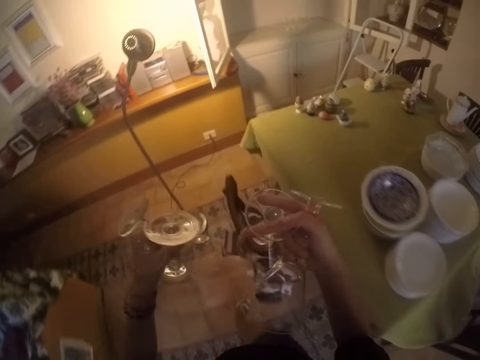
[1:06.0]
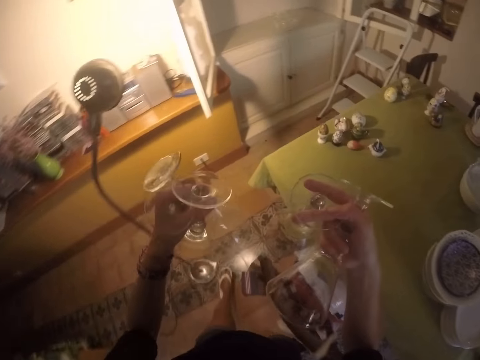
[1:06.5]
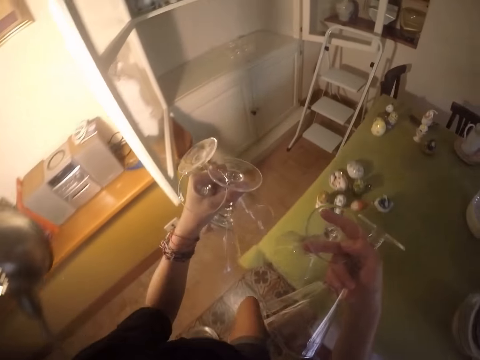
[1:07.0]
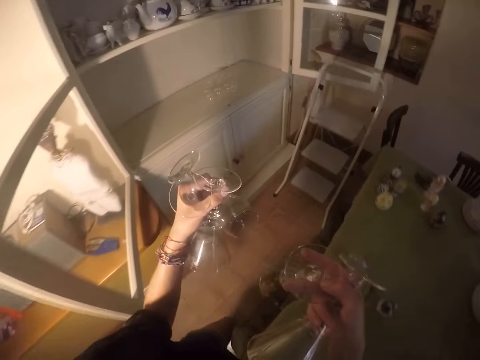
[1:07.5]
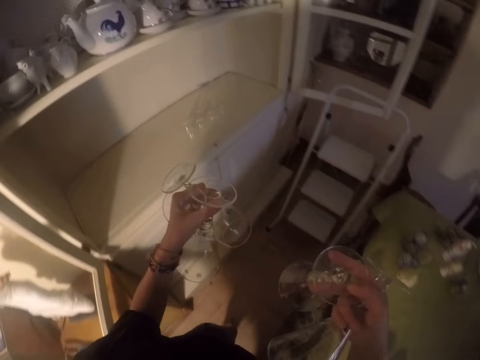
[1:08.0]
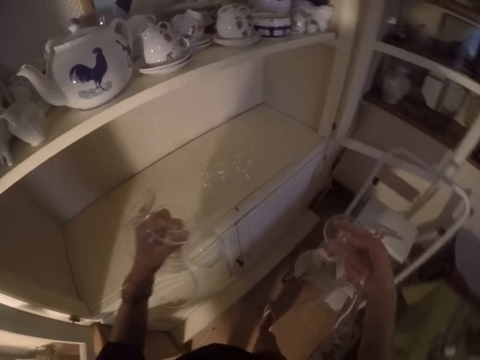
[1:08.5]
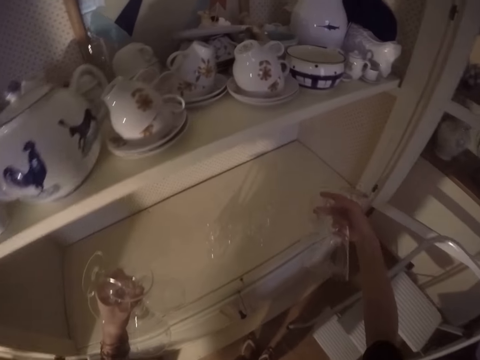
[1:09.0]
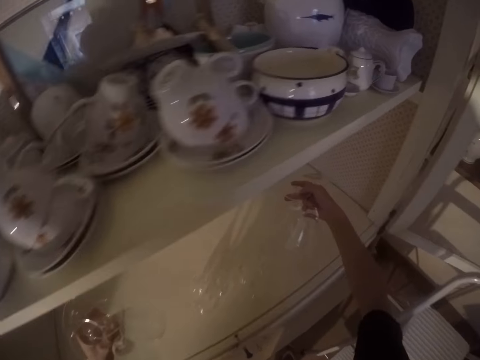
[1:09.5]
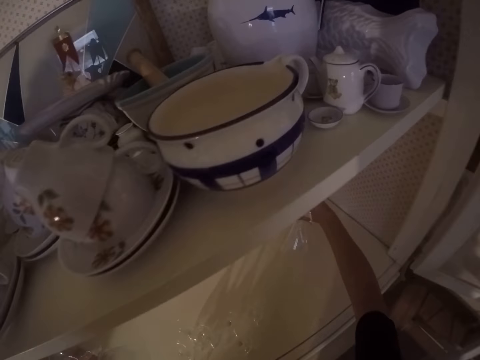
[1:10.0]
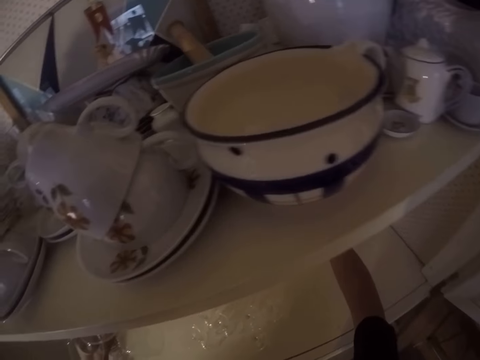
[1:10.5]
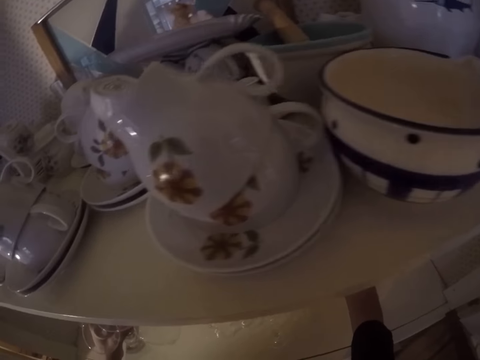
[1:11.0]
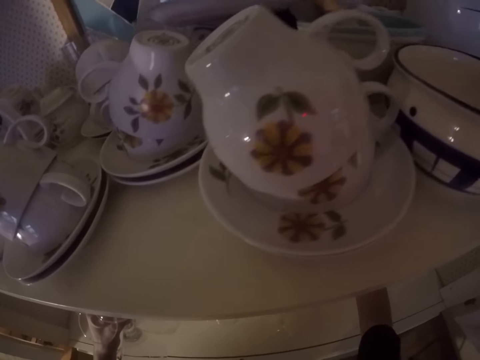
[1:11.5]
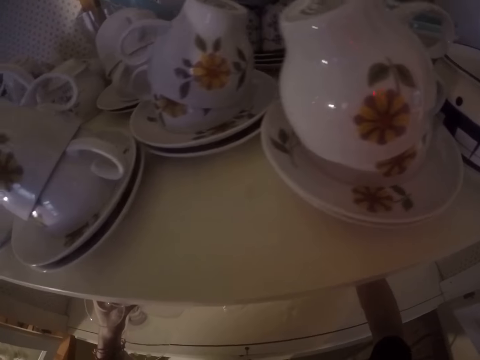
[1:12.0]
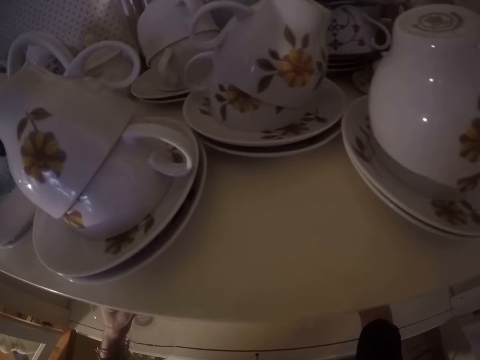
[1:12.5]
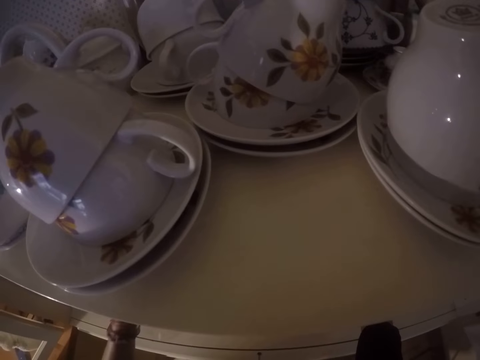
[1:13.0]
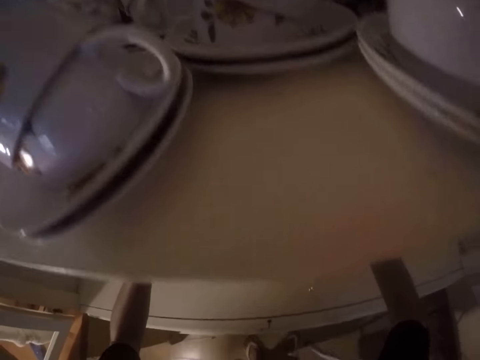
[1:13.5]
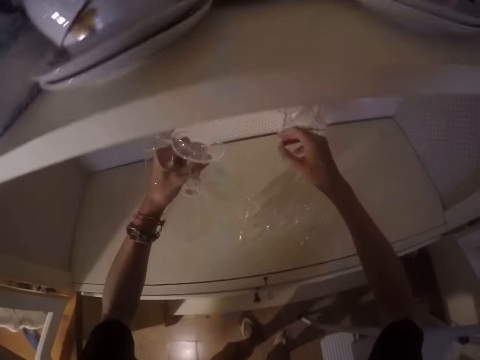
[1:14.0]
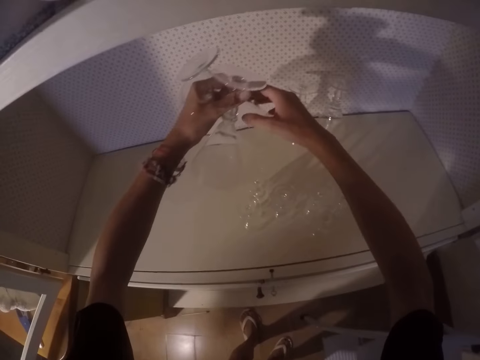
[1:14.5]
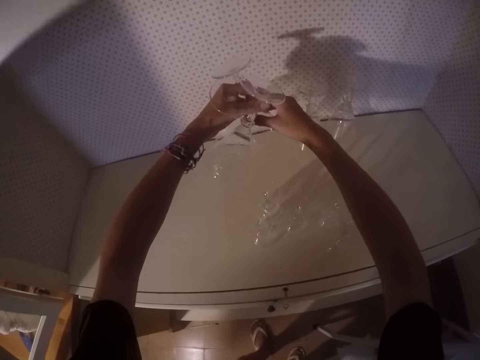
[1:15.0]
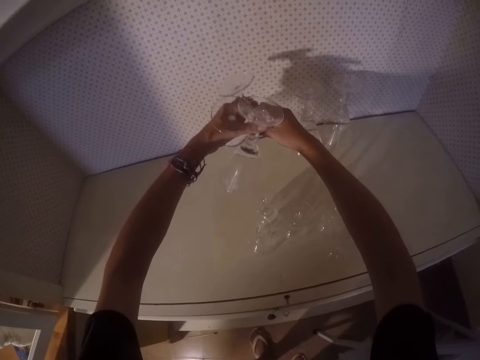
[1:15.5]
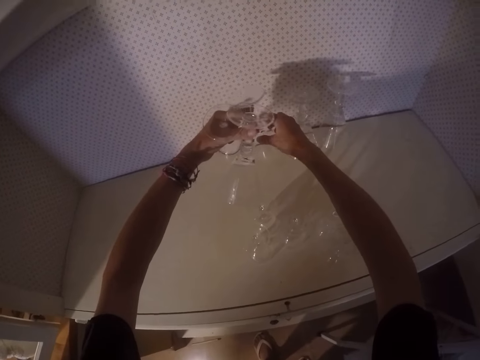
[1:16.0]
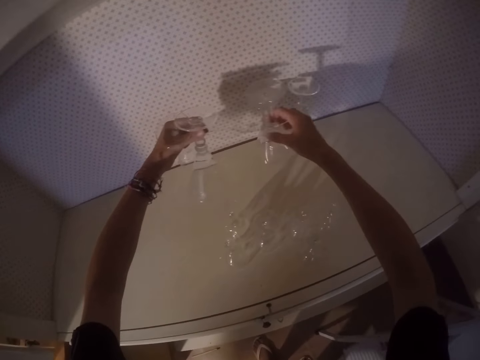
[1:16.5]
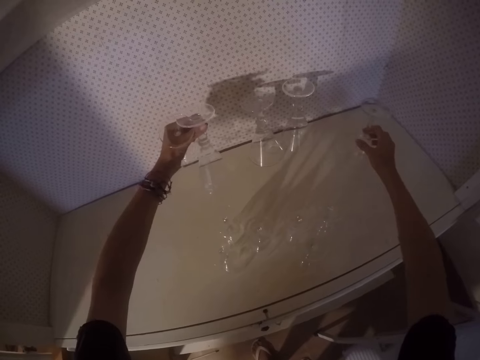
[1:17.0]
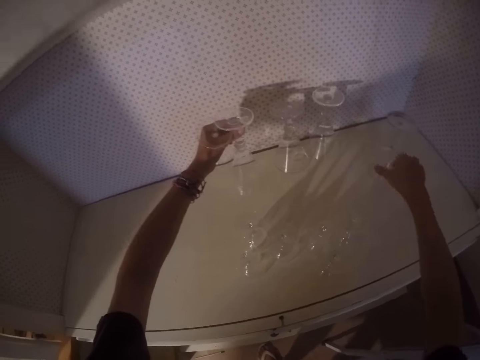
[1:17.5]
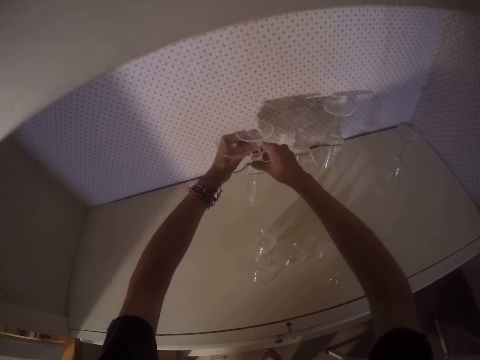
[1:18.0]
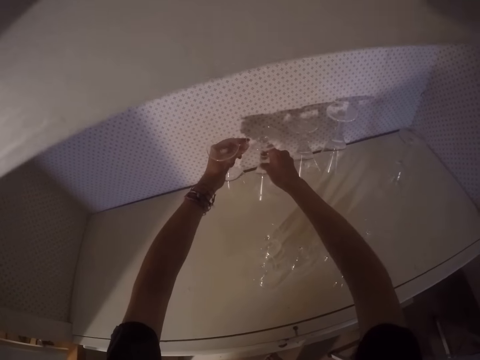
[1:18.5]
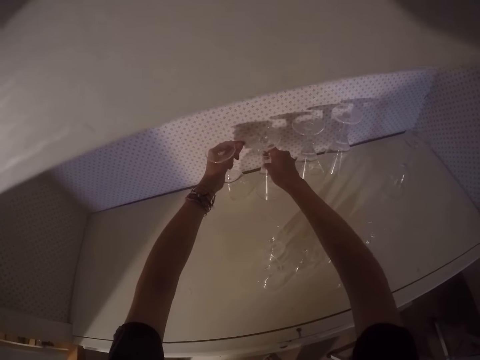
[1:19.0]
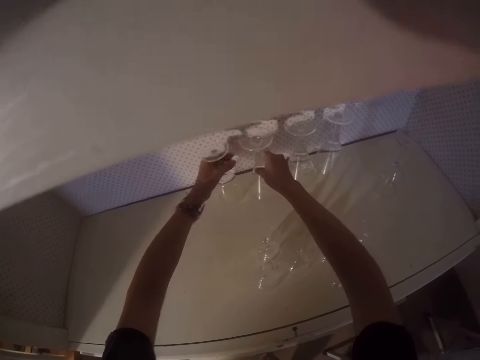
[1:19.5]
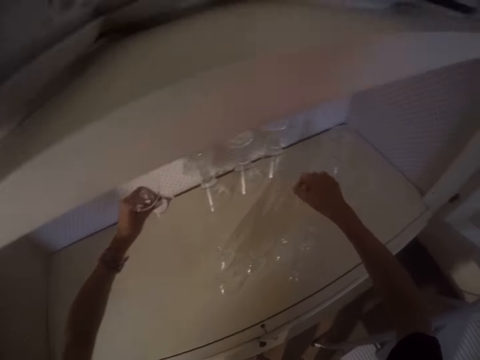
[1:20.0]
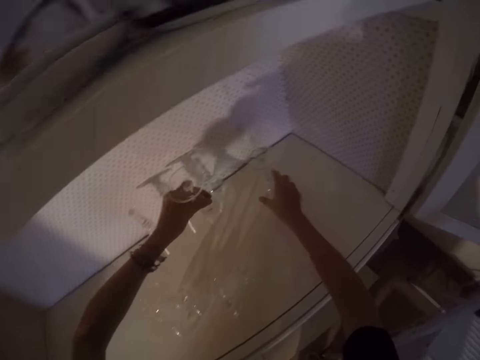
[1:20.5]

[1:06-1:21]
The camera wearer puts glasses on the cabinet.

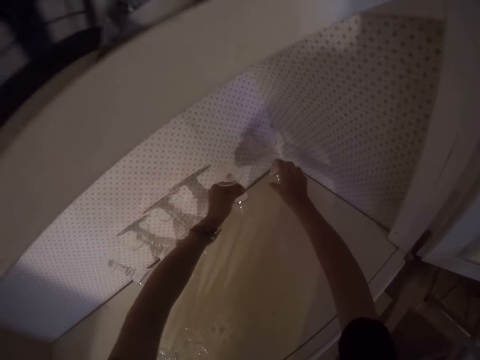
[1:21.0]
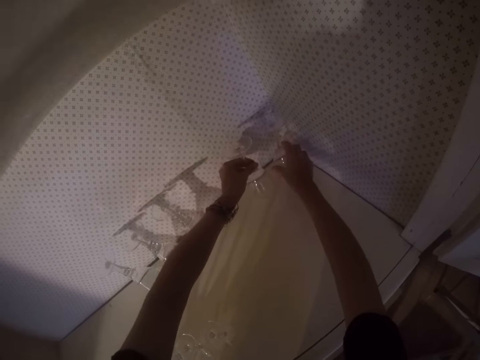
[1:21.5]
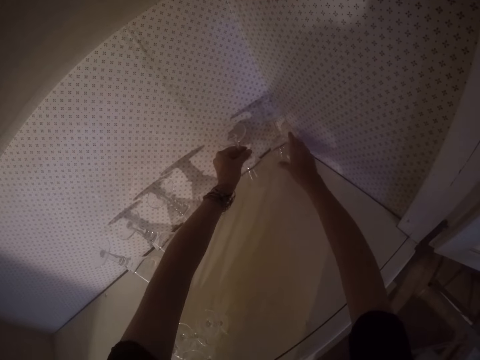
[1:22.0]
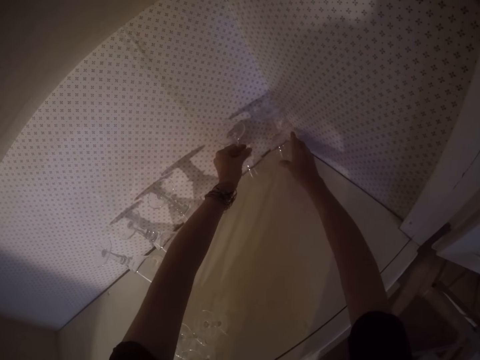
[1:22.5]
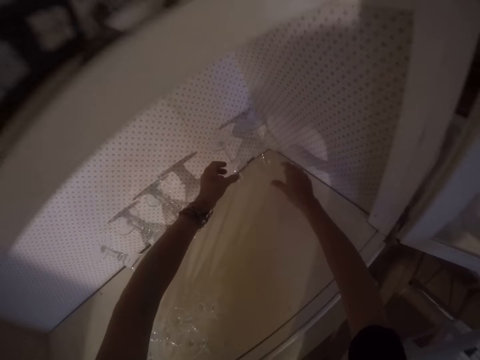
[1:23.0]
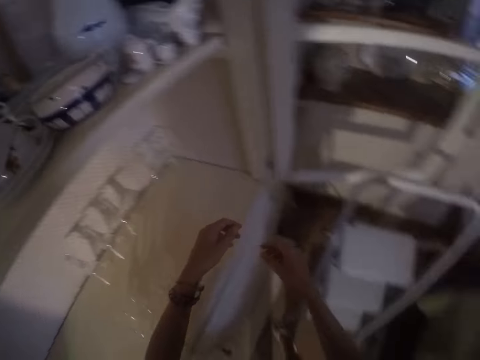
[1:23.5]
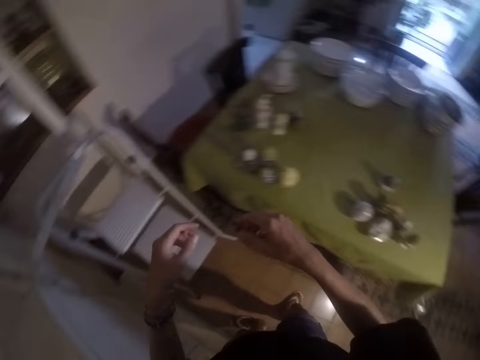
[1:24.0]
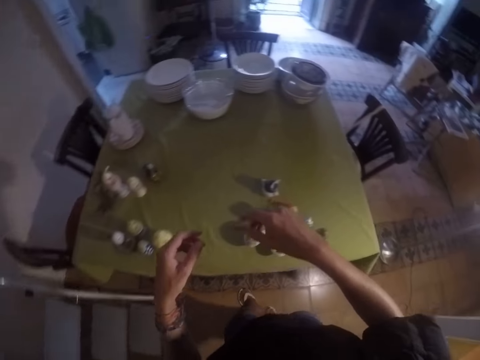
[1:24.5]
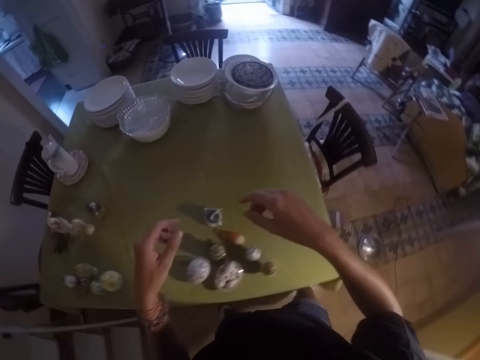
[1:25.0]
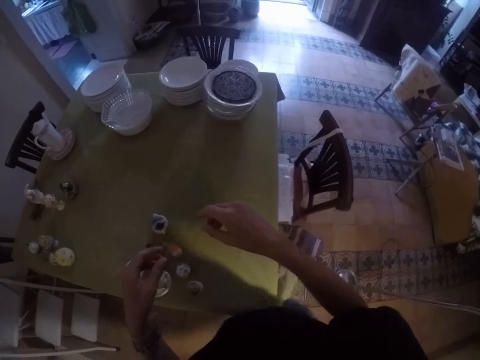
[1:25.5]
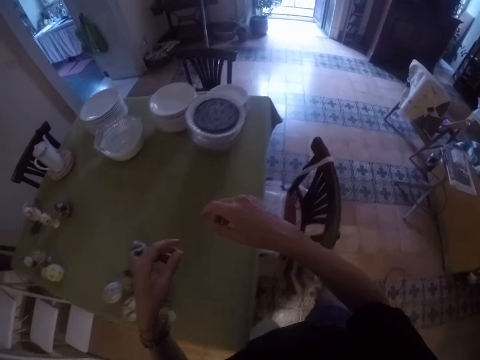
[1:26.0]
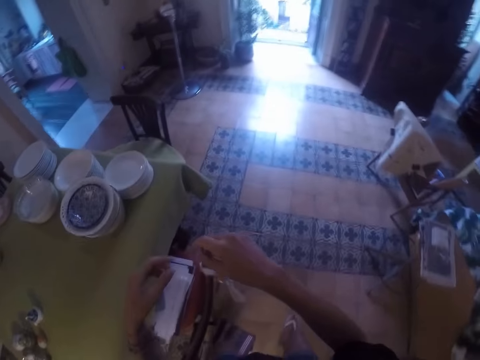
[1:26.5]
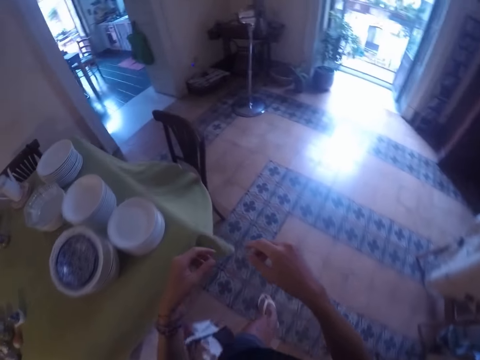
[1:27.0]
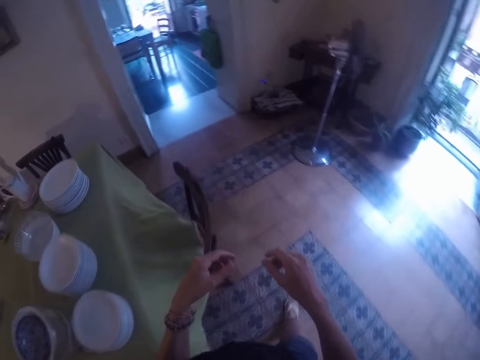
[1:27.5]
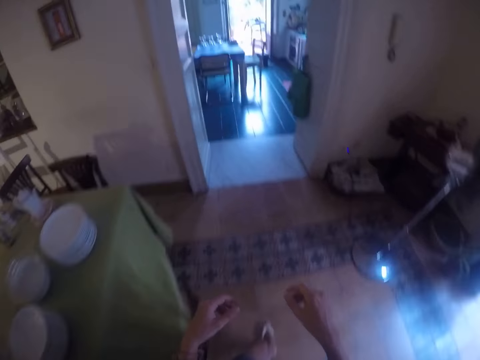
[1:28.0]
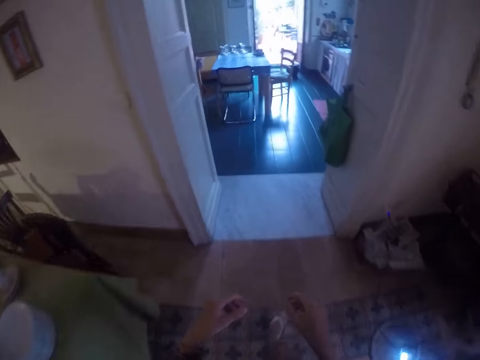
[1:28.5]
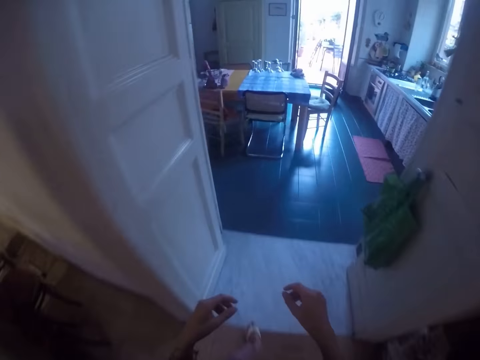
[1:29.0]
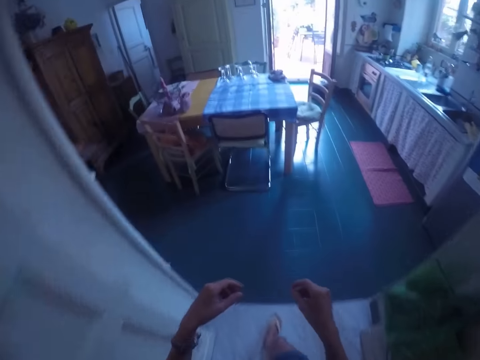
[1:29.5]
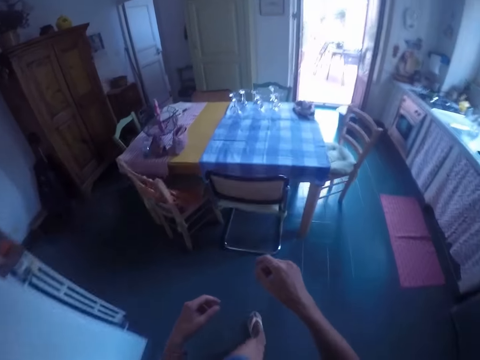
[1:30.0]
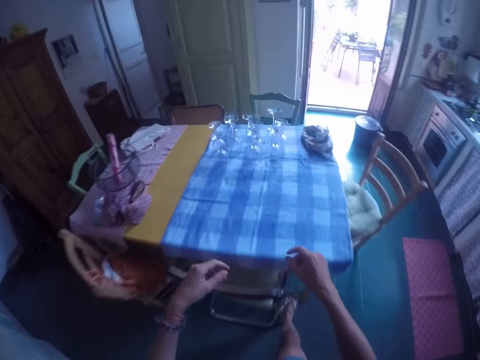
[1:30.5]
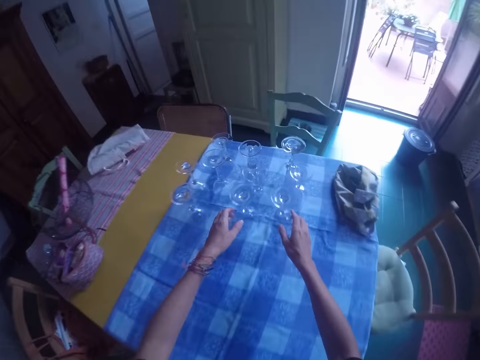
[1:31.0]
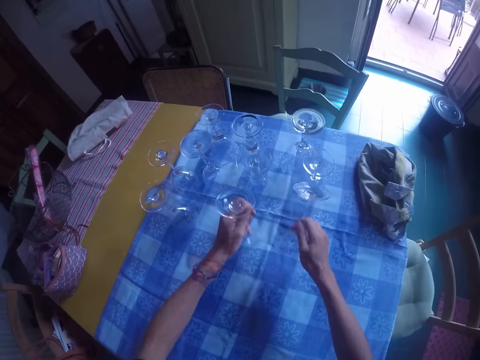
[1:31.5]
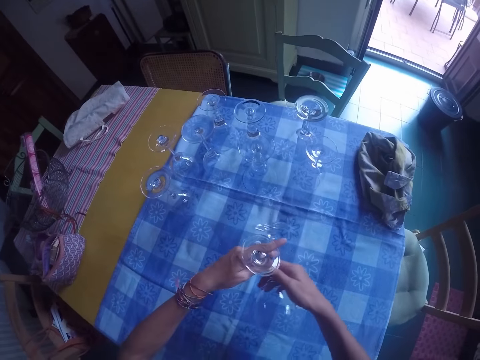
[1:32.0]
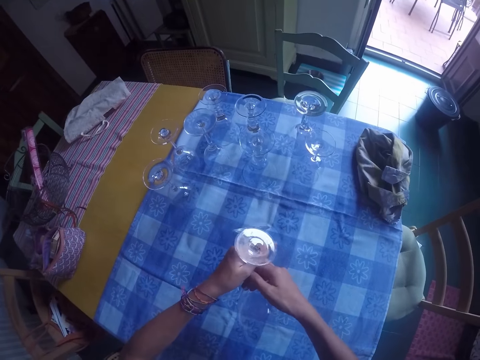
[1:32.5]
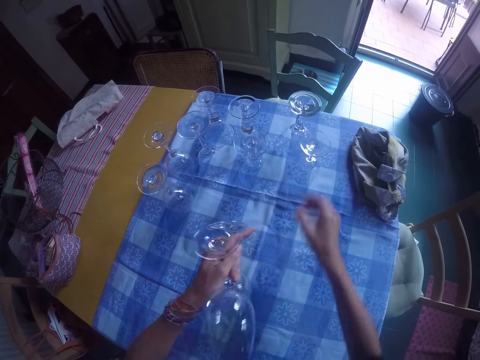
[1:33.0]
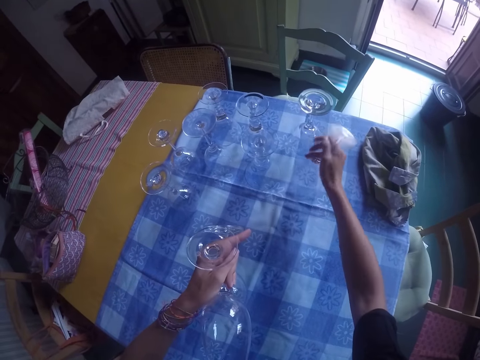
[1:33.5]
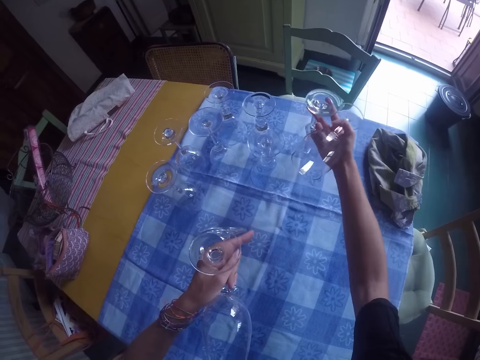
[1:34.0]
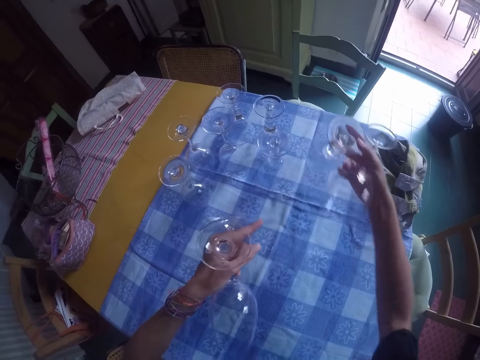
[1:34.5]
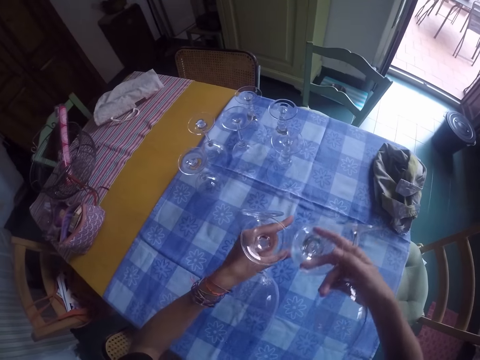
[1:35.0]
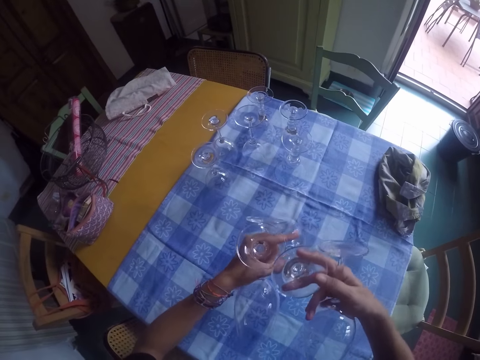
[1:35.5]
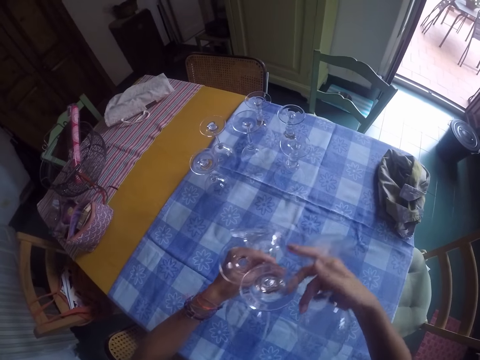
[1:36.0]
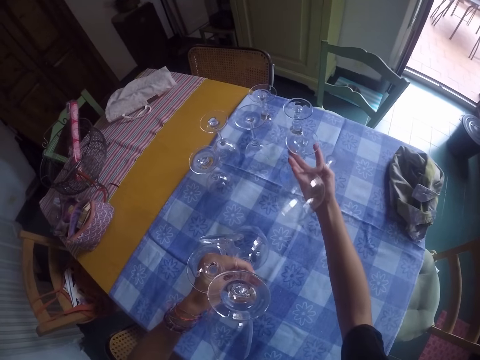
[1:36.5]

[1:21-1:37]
The camera wearer is arranging the glasses on the shelf. They walk around the room. They pick the glasses from a table.
